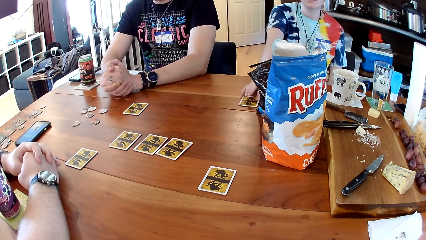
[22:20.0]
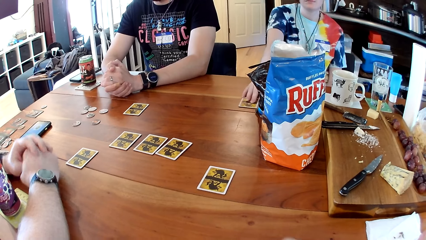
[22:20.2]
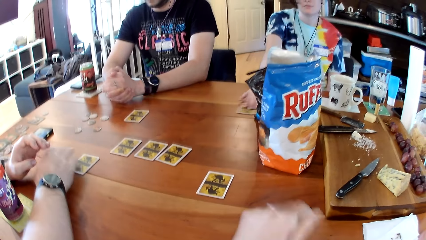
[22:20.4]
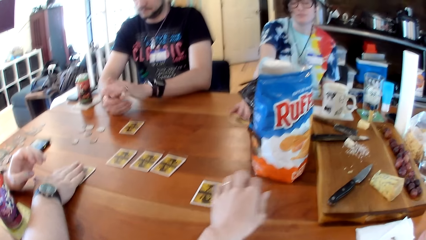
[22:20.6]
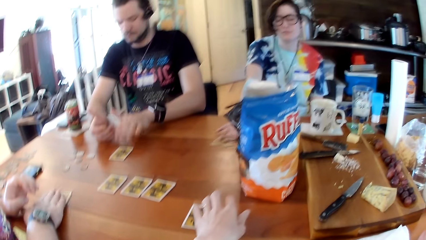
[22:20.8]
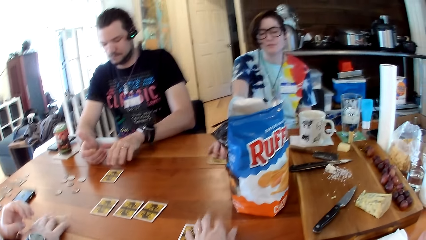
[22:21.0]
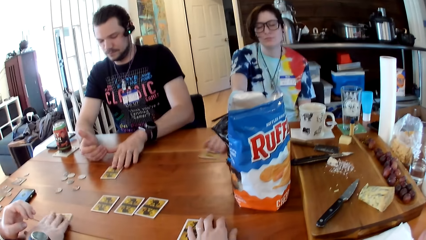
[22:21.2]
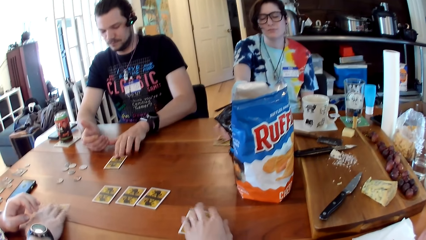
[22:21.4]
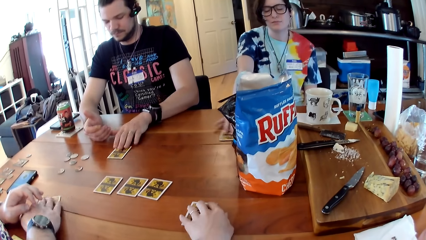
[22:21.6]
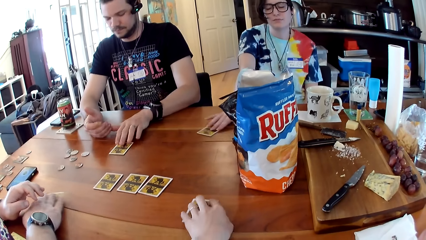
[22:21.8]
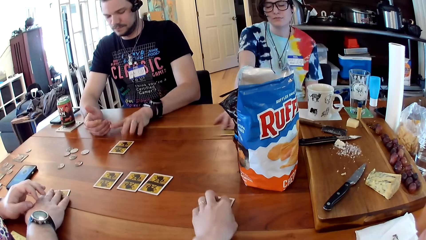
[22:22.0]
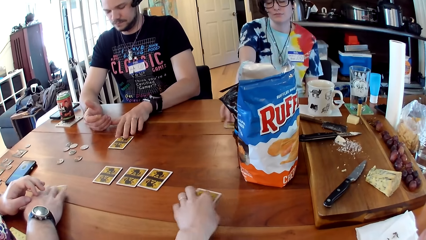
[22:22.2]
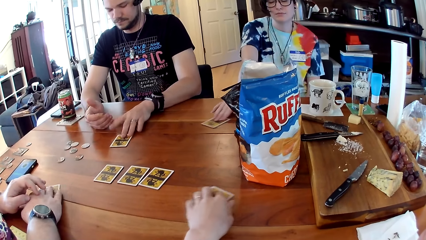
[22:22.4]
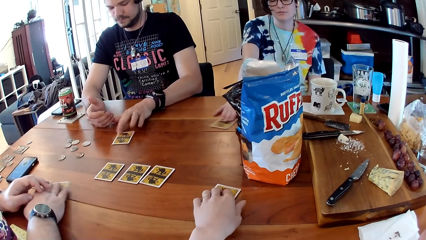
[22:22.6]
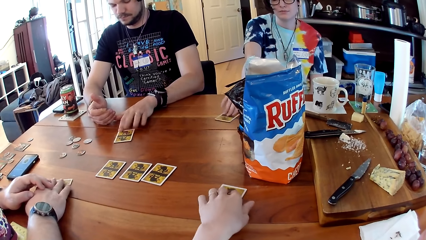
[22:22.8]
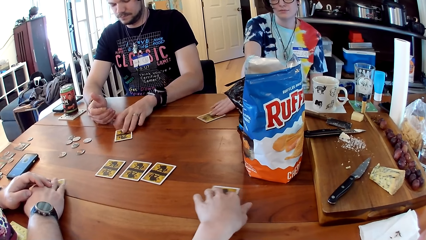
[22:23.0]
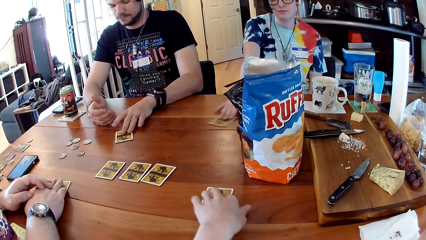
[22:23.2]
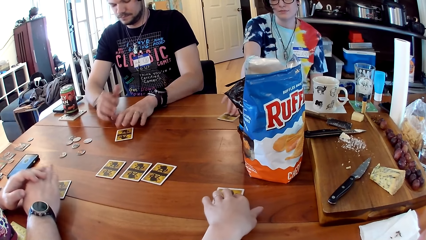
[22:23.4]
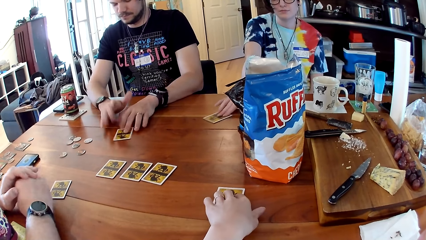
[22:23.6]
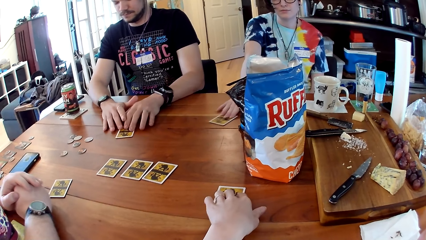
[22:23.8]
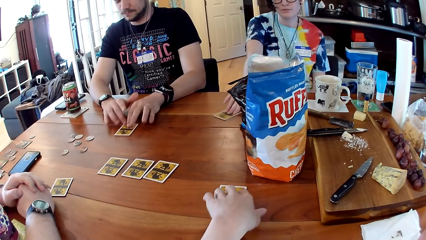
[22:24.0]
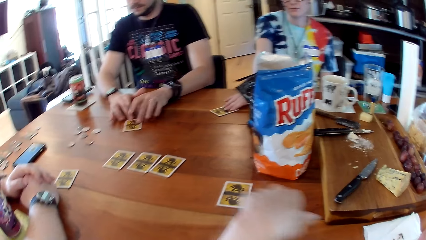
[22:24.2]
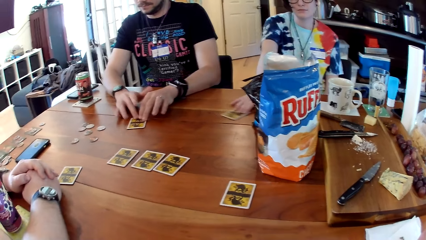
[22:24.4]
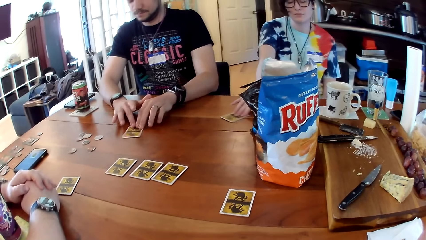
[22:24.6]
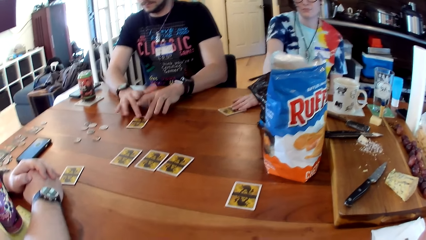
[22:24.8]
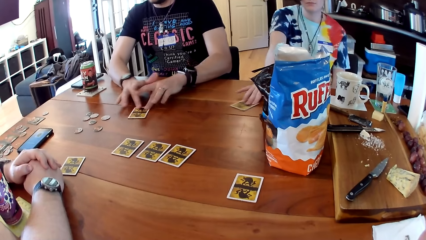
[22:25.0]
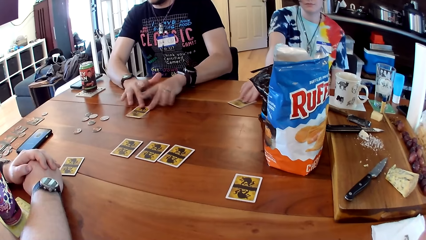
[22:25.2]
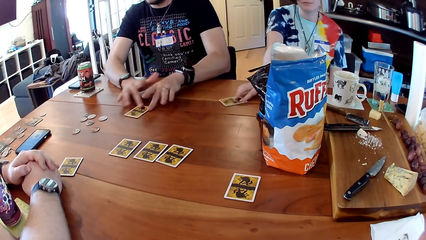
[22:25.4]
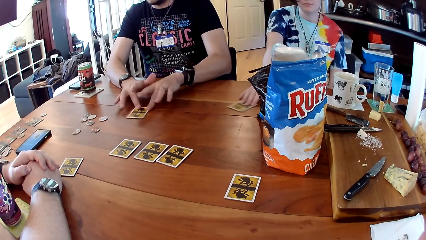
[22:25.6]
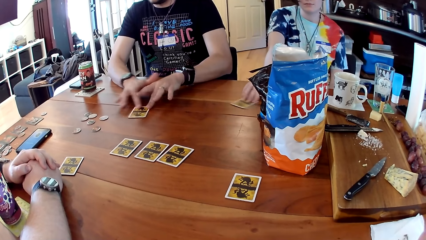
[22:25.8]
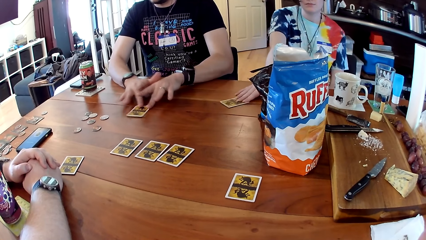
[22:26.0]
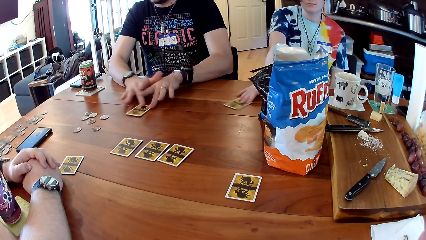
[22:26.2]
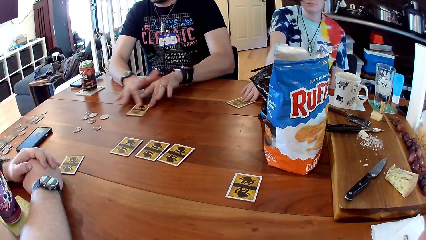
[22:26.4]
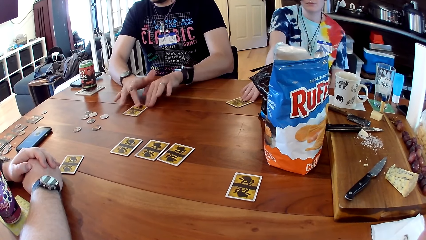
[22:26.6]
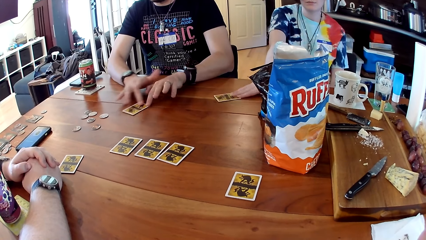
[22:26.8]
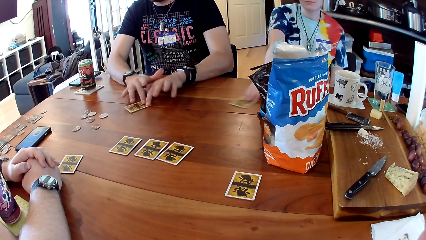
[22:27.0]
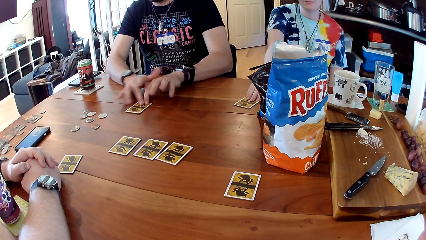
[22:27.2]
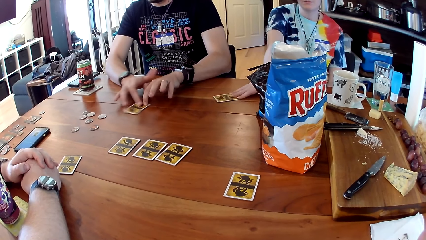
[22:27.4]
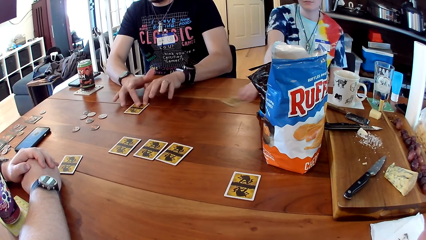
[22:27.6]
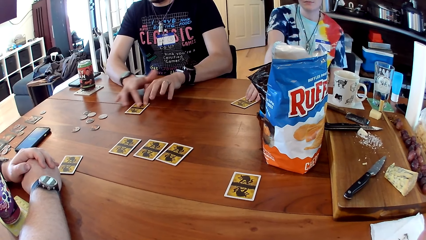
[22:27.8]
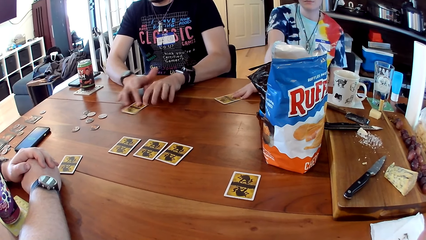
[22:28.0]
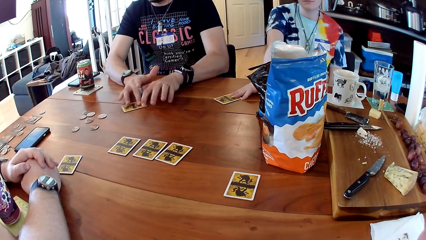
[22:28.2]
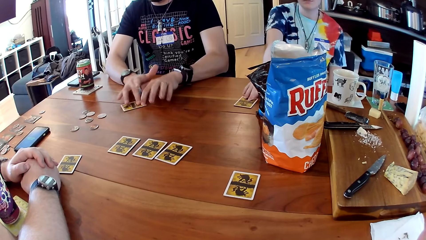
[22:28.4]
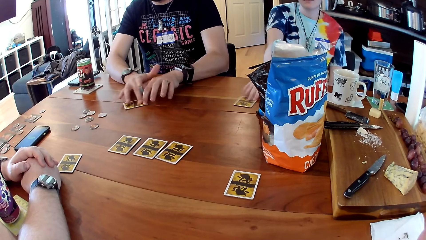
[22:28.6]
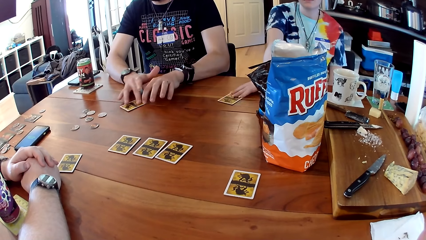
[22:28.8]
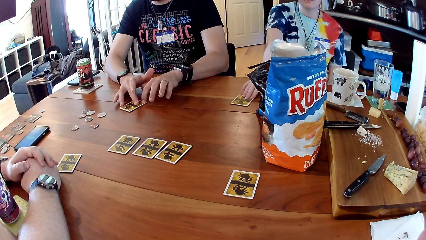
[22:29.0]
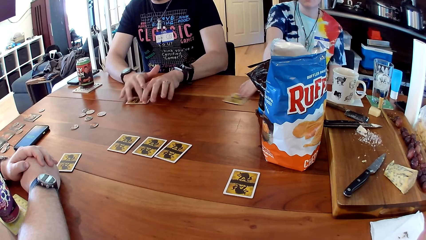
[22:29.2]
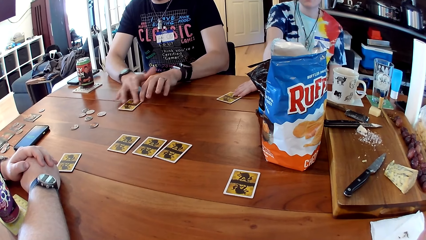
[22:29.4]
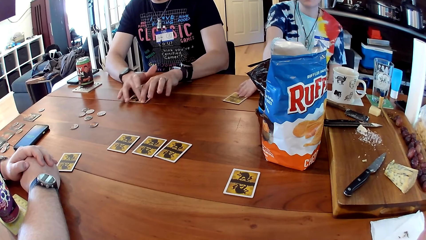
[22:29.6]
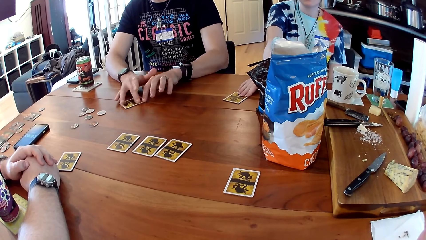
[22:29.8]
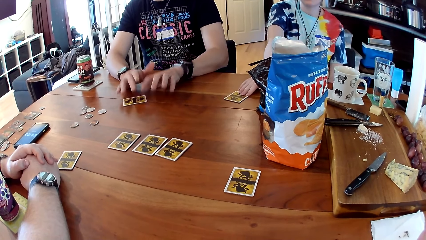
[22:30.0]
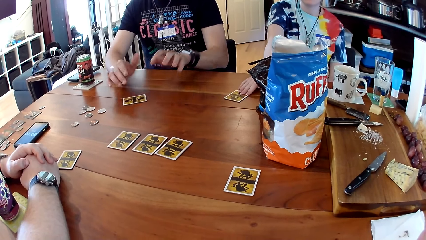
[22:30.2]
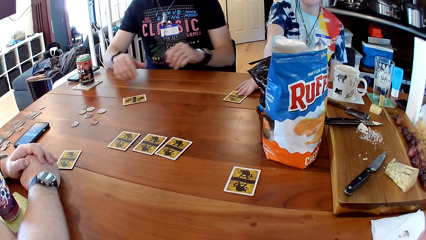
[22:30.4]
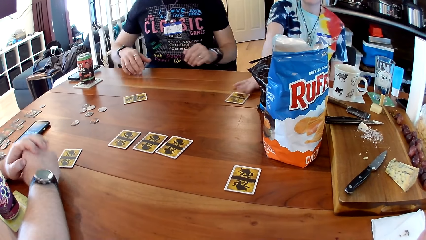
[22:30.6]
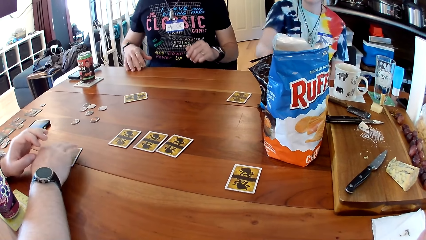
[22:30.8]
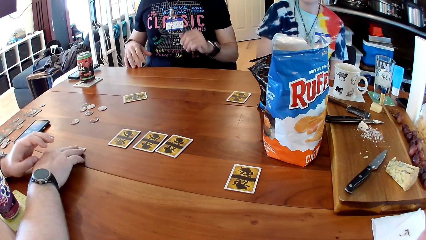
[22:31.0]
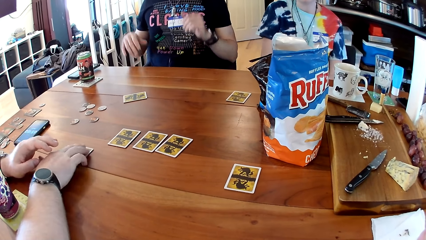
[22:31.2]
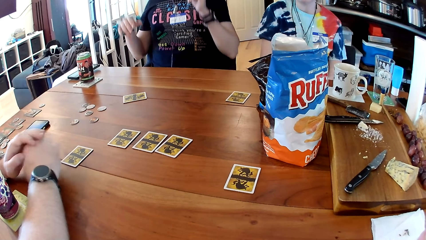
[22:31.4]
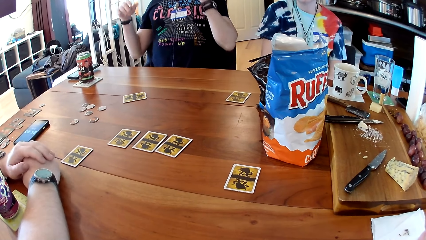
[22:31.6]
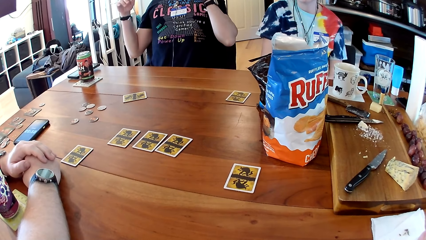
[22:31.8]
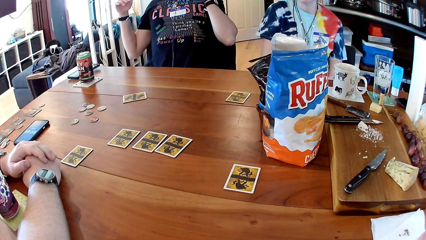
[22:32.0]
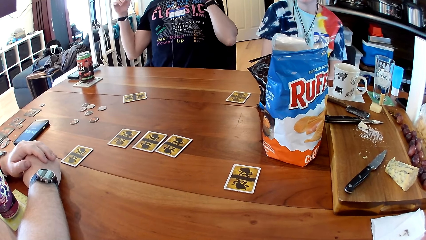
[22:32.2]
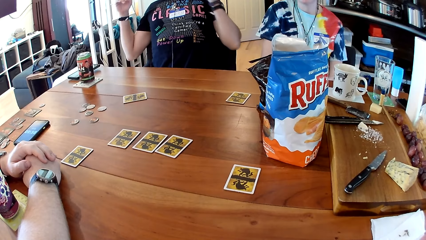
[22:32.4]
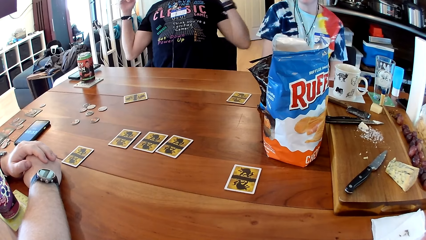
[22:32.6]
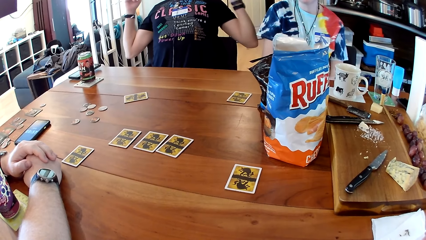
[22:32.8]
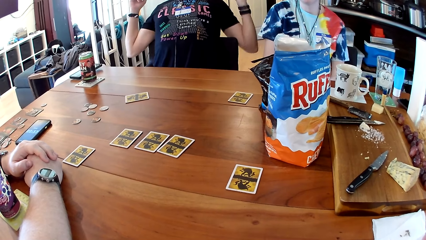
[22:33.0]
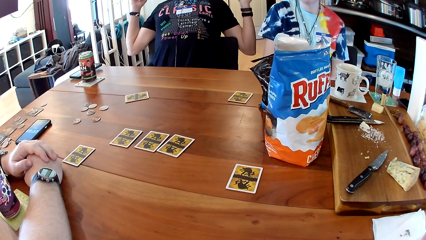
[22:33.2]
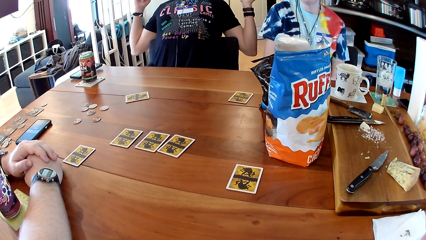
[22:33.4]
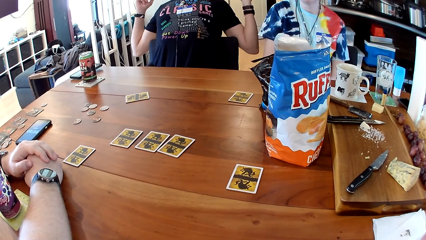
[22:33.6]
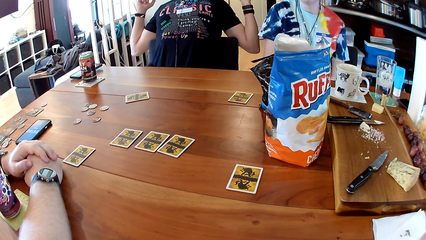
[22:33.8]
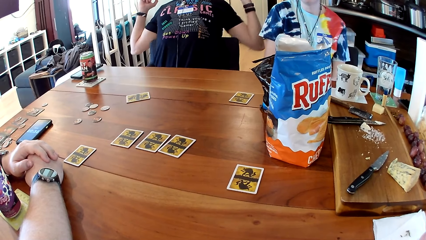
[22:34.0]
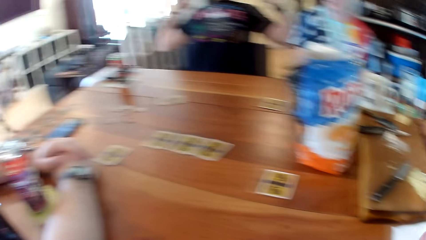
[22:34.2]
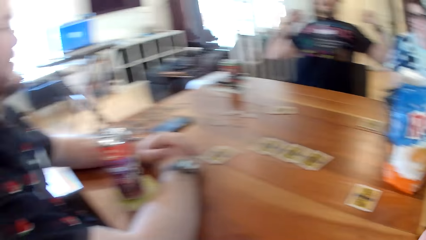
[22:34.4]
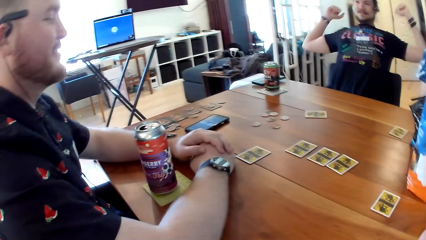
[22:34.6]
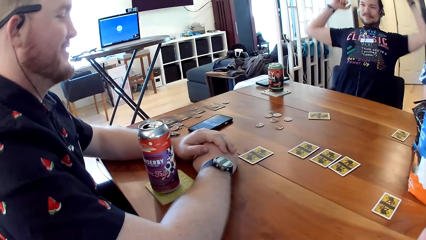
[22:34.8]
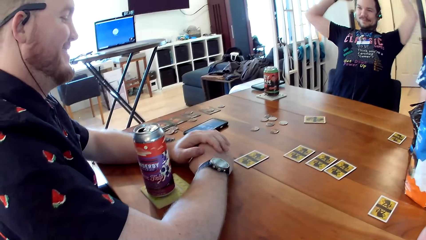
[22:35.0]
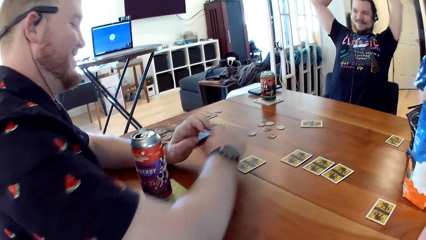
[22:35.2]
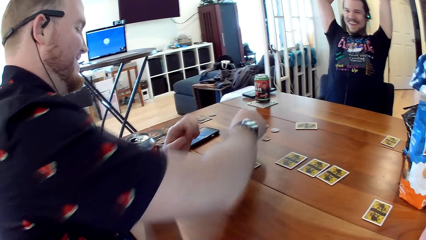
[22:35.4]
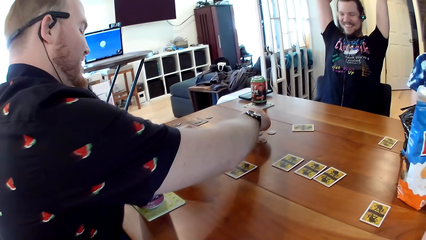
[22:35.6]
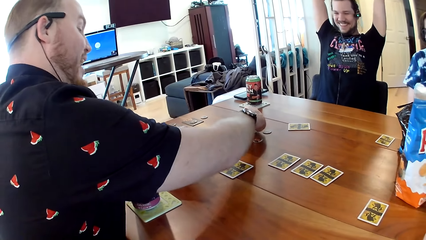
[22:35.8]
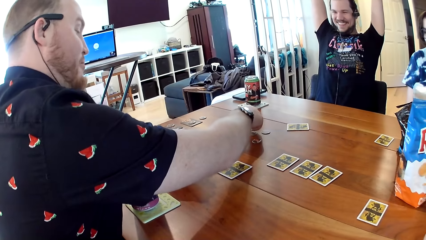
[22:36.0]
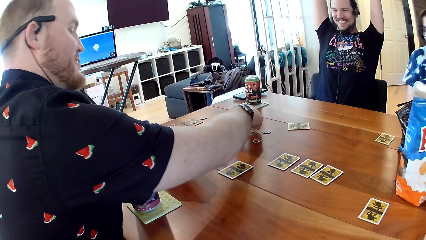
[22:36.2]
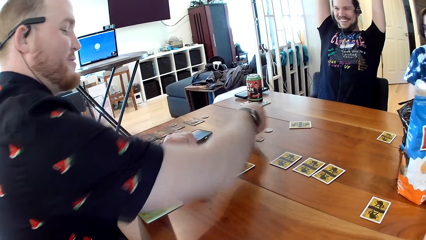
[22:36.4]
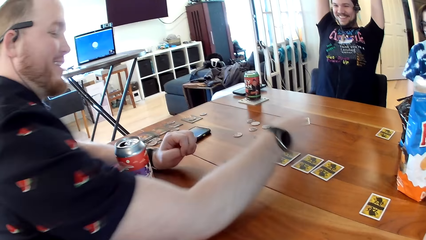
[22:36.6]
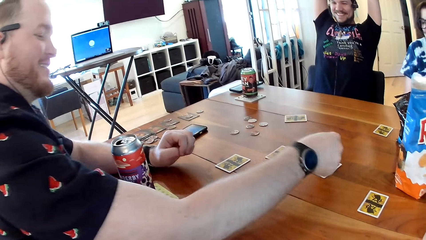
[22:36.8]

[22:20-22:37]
A woman puts her hand on the card and moves the card. A man rotates the game card on the table with his right hand. The camera wearer rotates the game card on the table with their left hand. Another man moves the card. The first man folds his hands on the table. The camera wearer moves their hand. The other man moves his hands. The first man touches the game card on the table with his right hand and folds his hands on the table. The other man lifts his hands. The camera wearer looks at the first man. The first man picks up the token on the table with his right hand.
